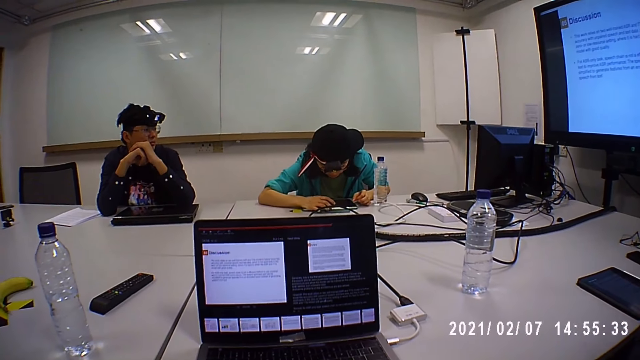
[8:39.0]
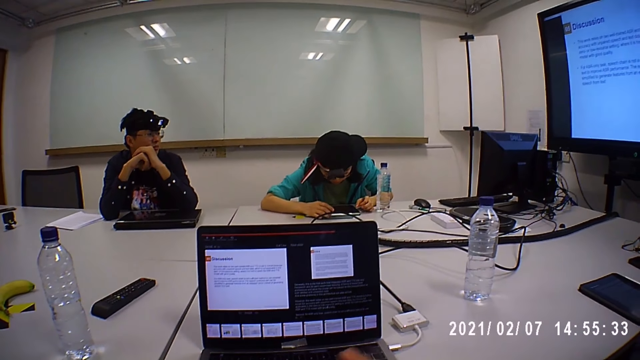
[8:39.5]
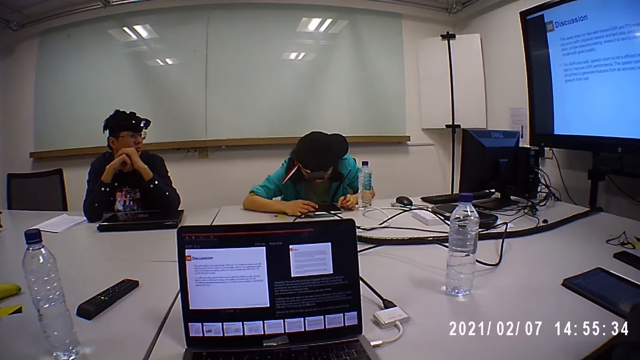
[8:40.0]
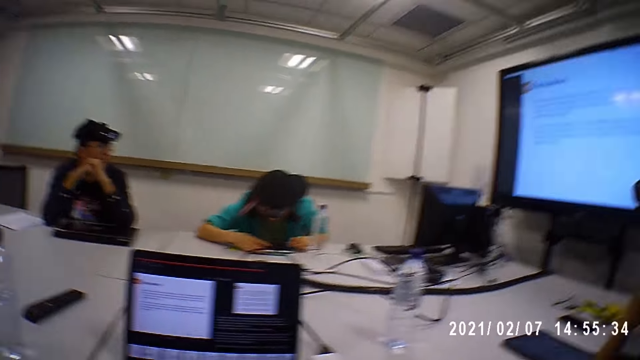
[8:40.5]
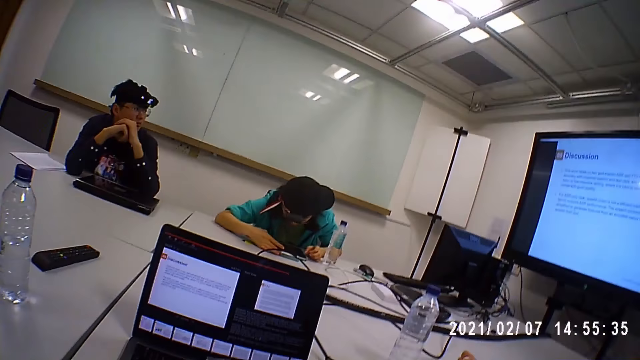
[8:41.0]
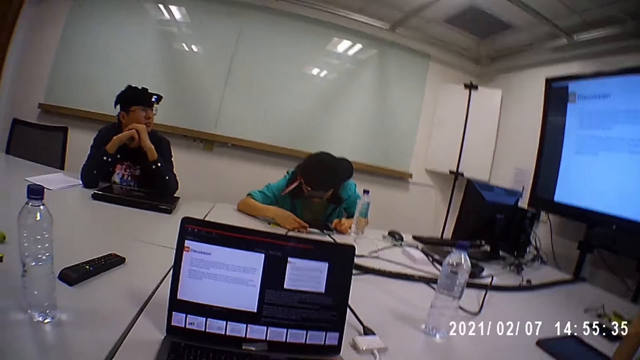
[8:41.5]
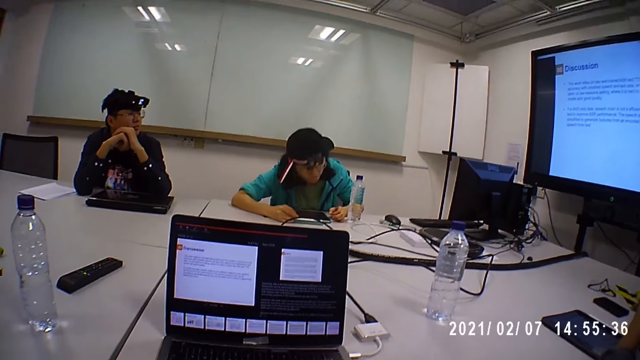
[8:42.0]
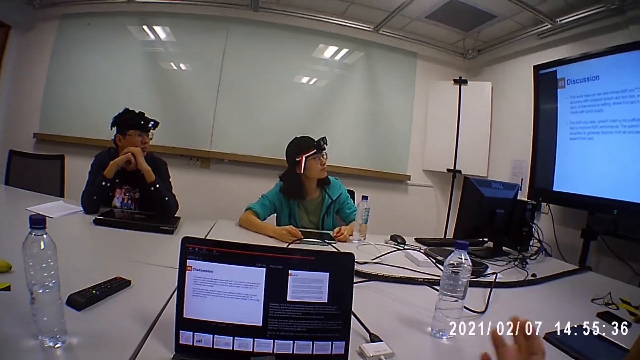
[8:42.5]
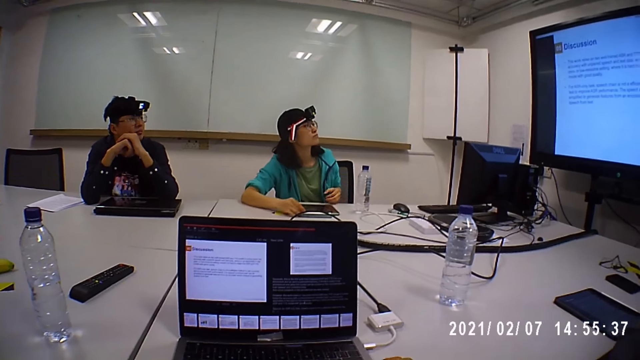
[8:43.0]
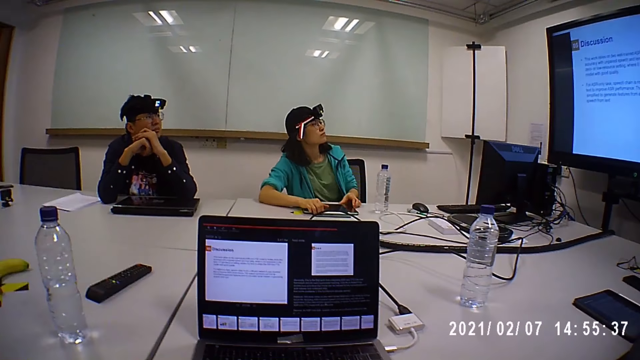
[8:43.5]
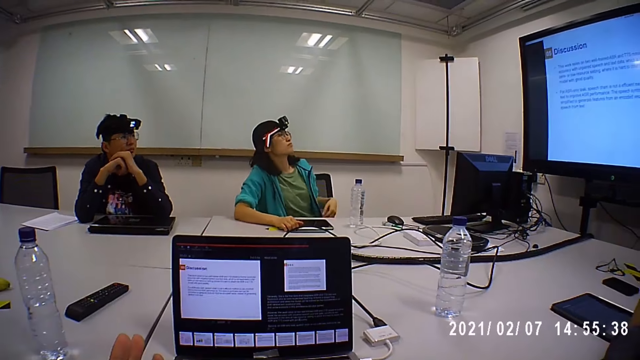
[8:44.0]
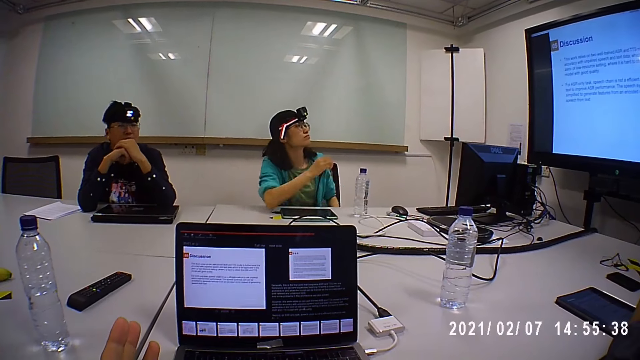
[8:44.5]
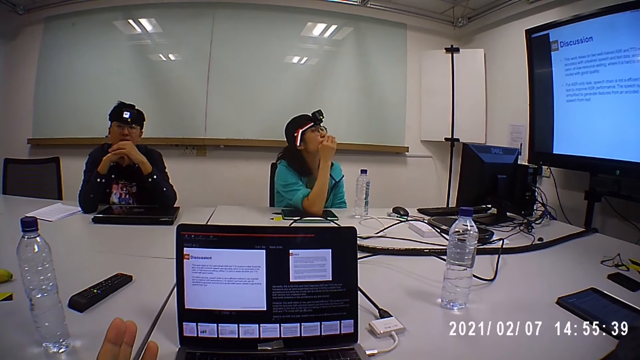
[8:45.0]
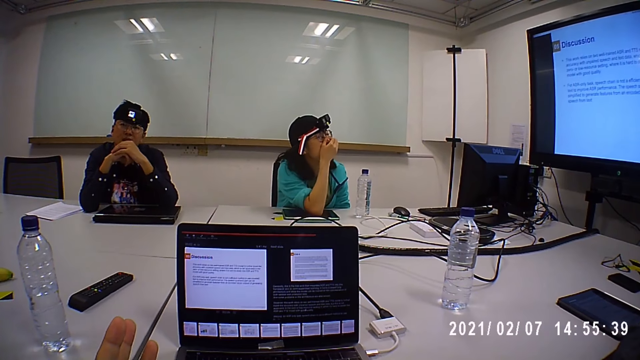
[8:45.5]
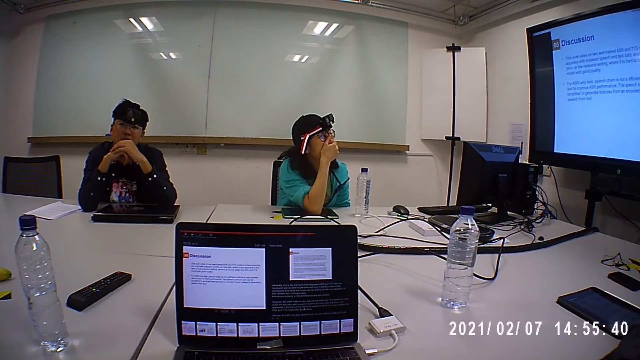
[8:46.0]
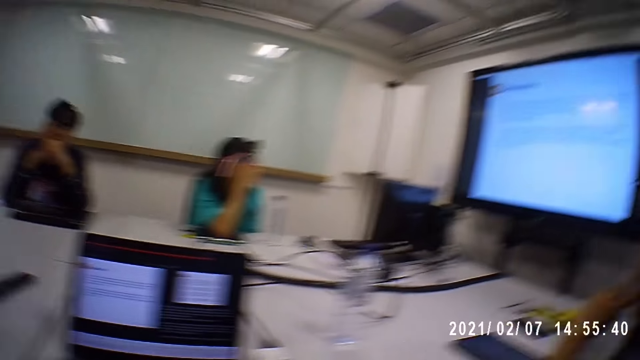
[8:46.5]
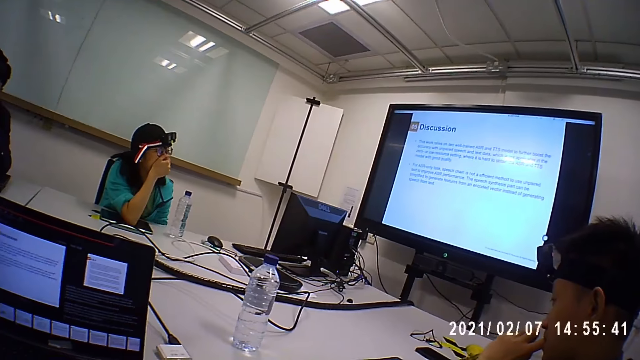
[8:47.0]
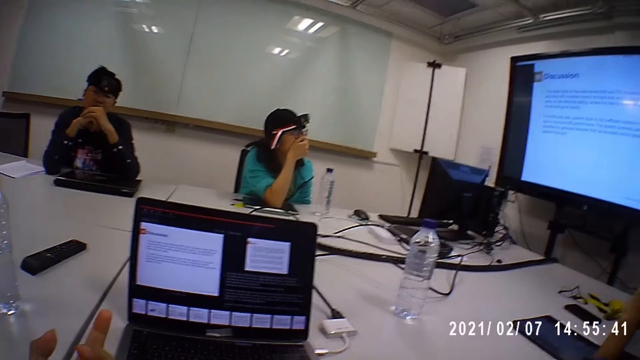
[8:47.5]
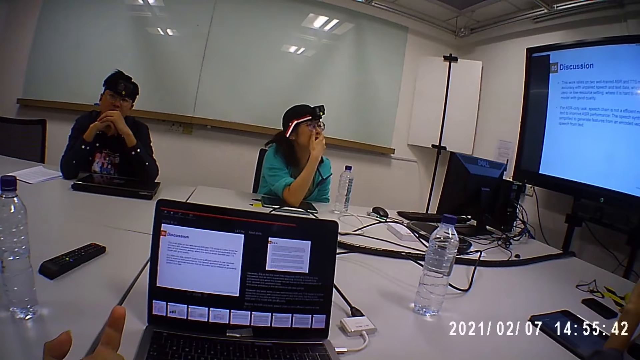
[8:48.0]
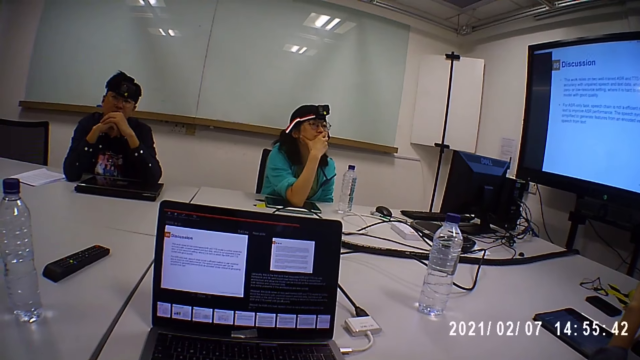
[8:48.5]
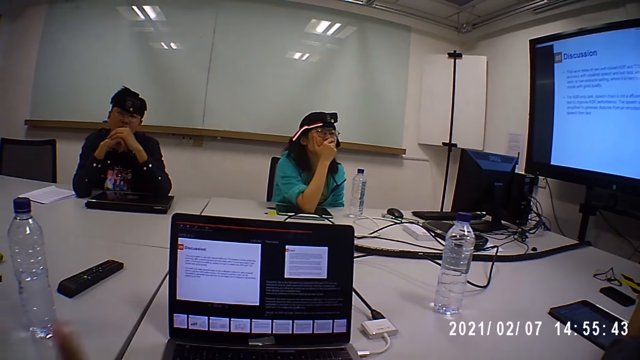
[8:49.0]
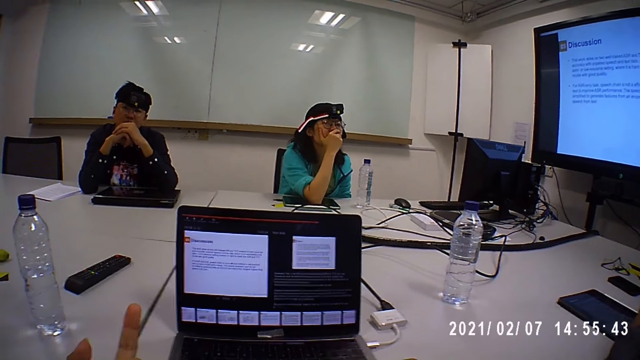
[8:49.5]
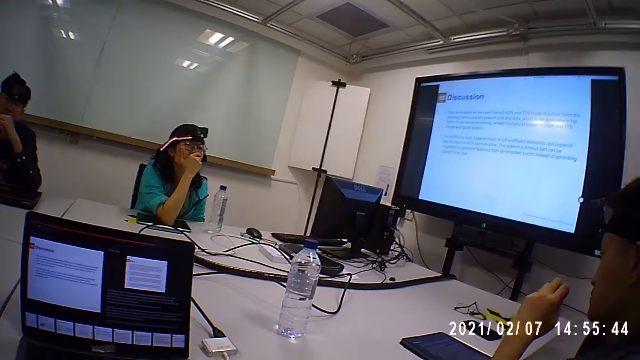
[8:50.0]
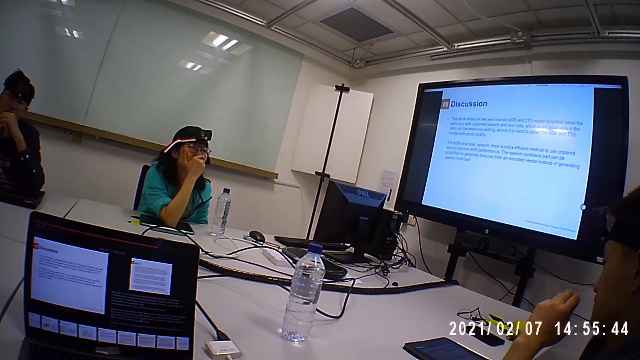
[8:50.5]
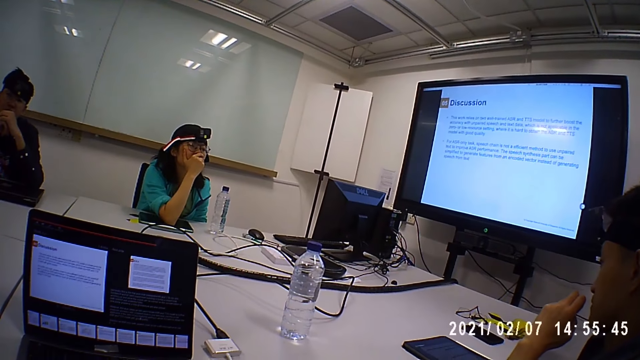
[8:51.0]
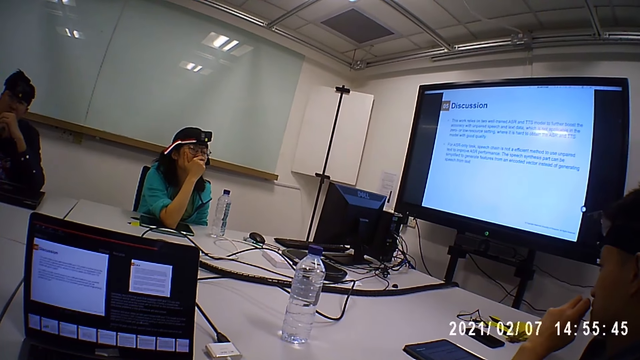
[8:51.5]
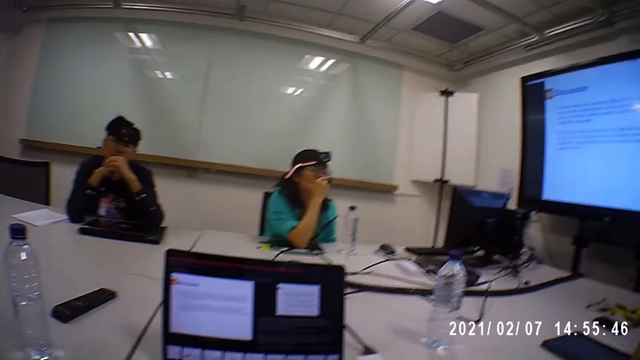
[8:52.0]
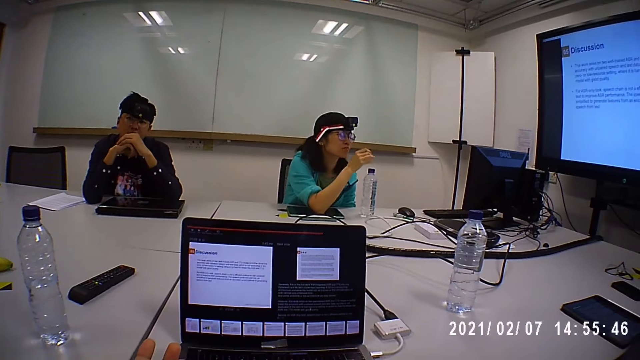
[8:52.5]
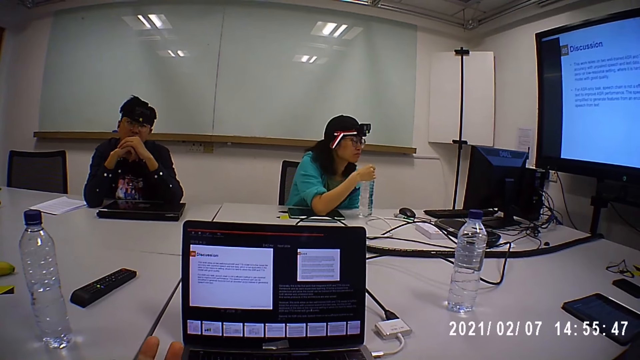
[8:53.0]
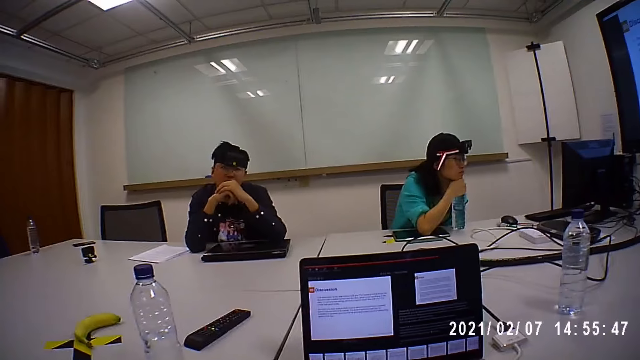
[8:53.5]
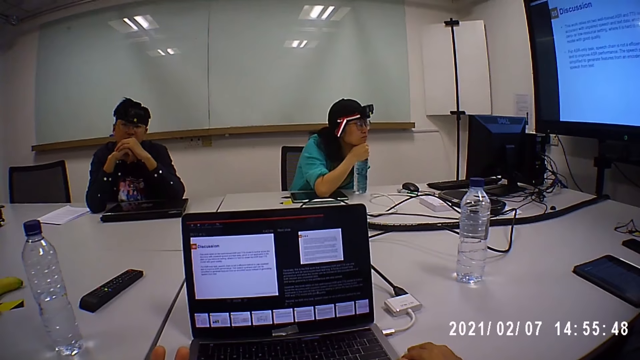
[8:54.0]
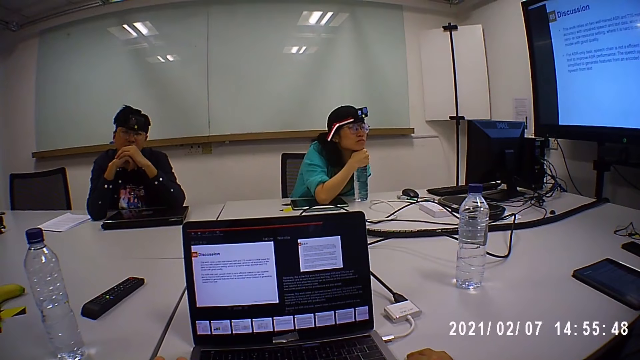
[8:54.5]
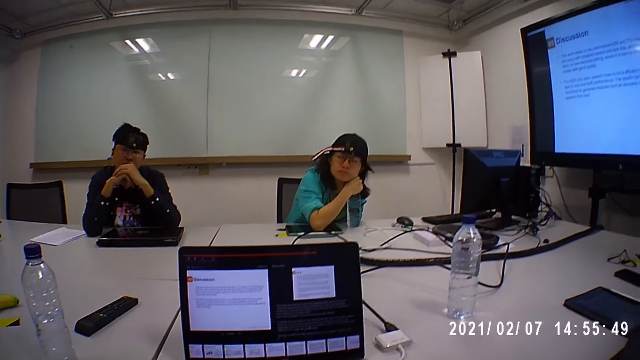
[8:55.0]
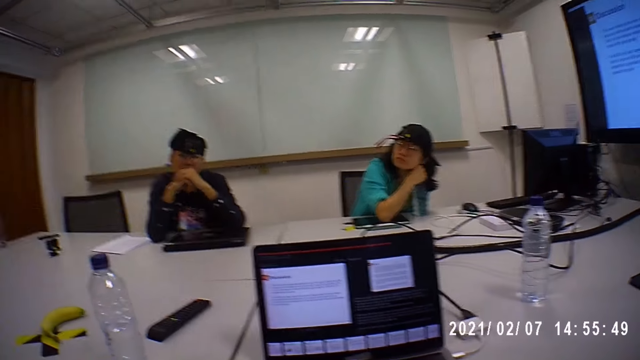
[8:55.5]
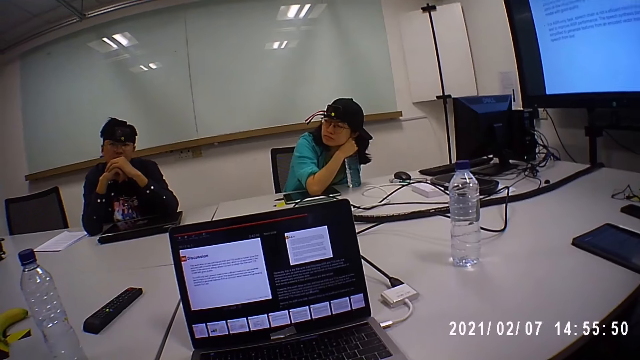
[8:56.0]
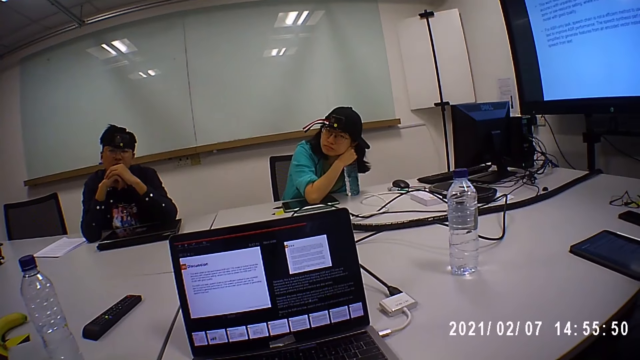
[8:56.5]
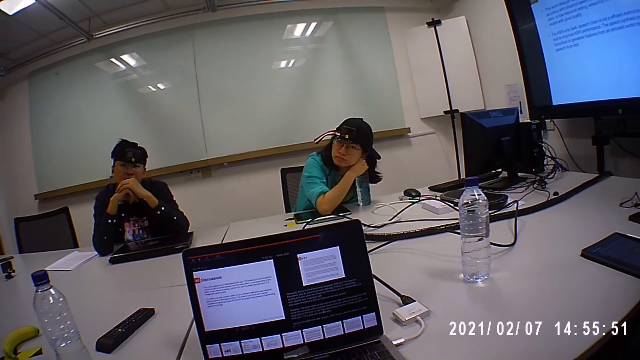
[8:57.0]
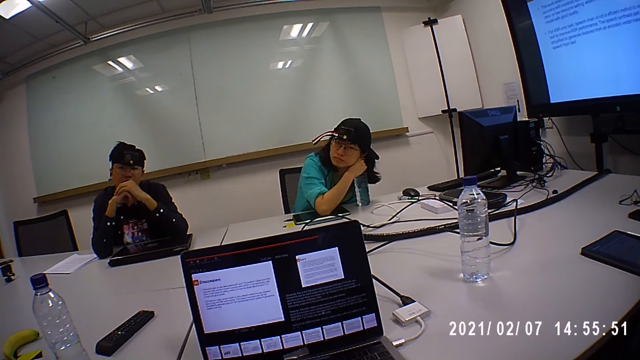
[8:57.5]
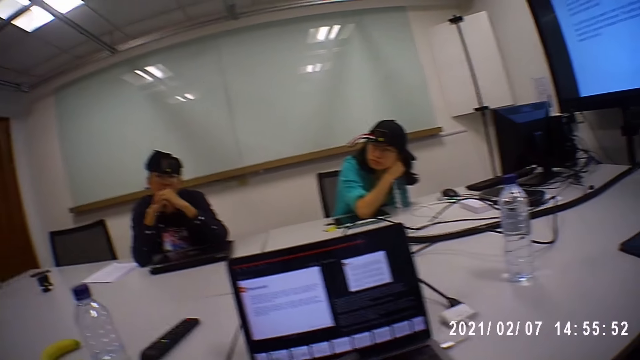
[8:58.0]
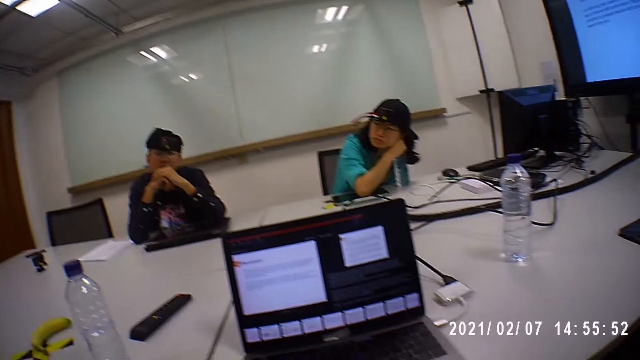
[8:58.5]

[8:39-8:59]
A lady holds onto a water bottle. The lady leans her head on the water bottle.
